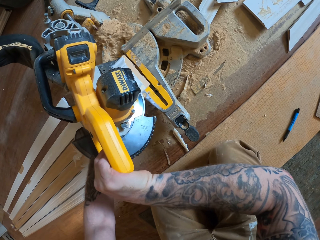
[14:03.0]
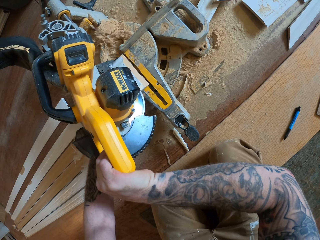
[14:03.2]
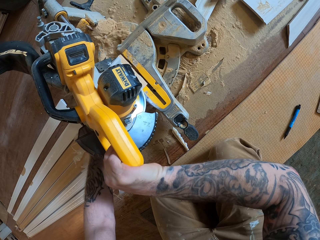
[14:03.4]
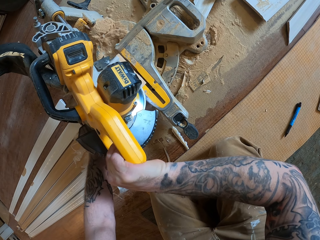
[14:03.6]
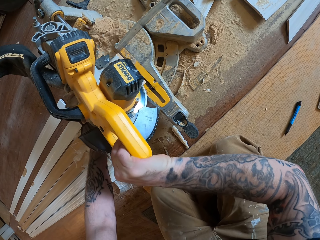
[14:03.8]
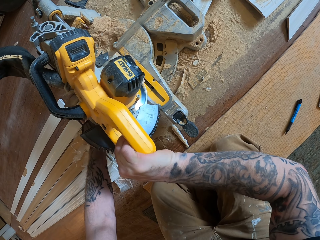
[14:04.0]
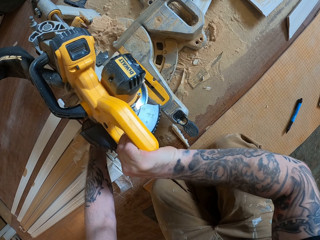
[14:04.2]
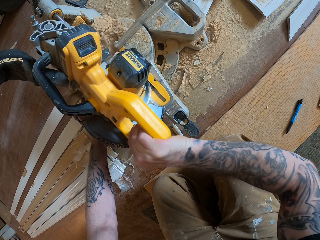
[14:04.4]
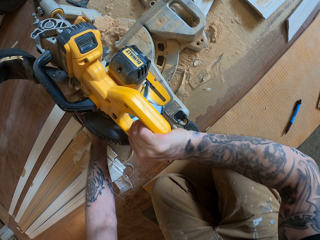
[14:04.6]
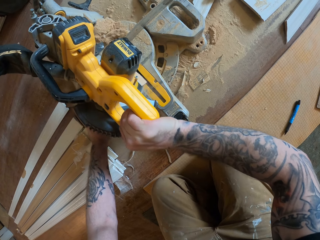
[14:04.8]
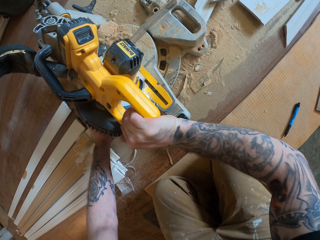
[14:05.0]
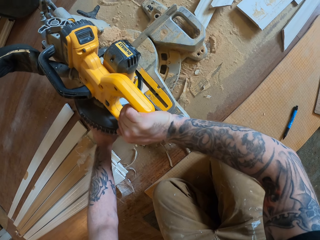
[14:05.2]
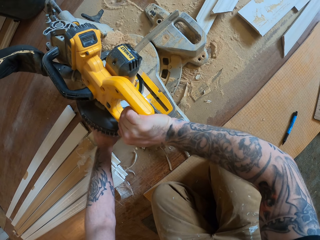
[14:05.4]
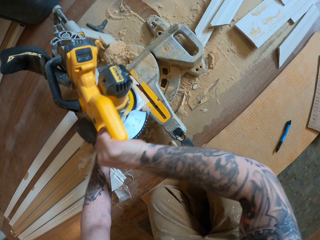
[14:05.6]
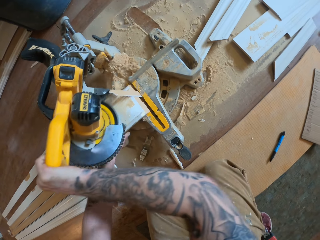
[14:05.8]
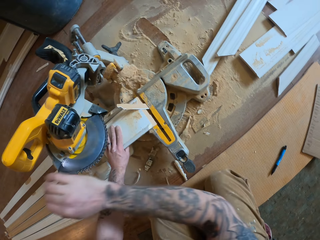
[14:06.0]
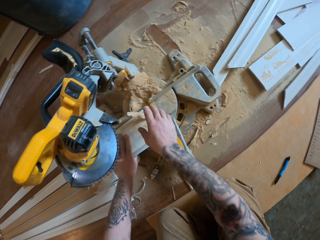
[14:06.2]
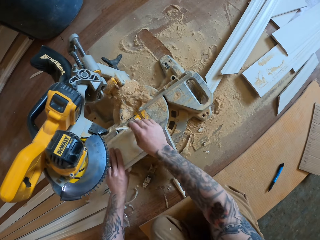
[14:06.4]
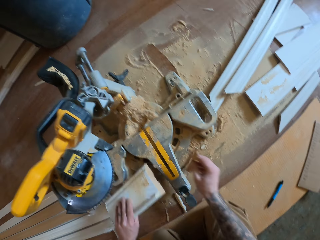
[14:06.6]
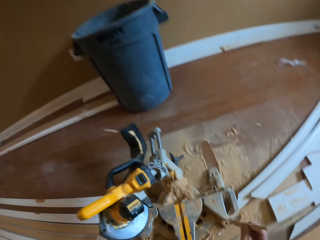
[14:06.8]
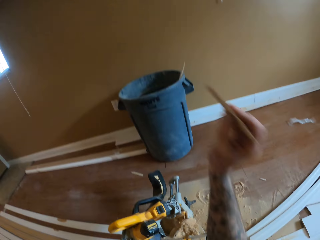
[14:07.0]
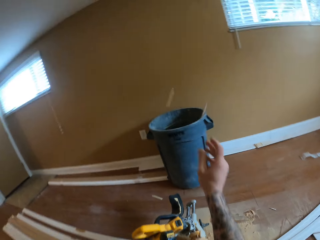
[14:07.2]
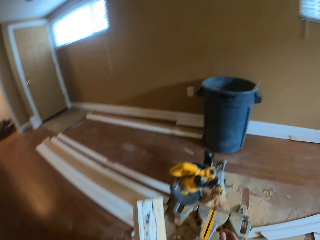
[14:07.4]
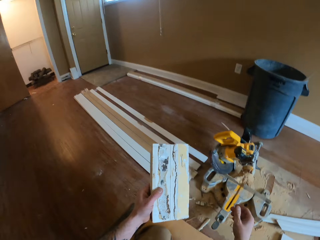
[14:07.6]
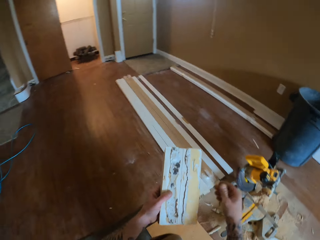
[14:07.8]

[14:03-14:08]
The camera wearer turns on the rotate saw. He cuts the wood piece. He takes the wood piece with his left hand. He takes the wood chip in his right hand. He tosses the wood chip in a bucket.

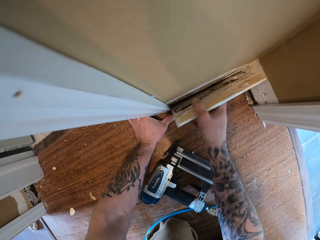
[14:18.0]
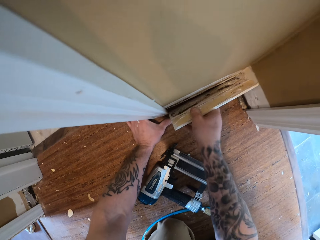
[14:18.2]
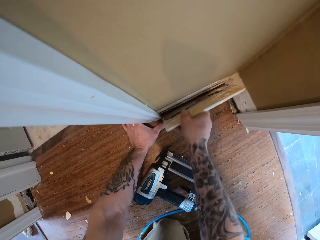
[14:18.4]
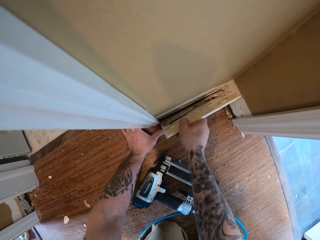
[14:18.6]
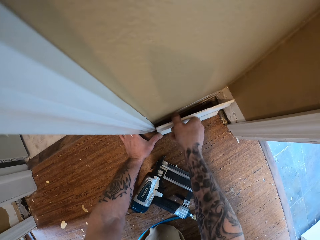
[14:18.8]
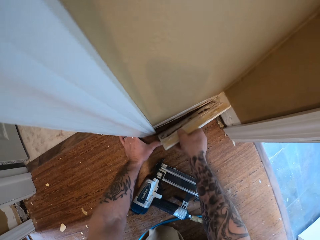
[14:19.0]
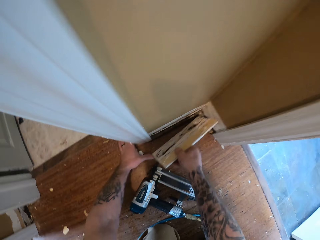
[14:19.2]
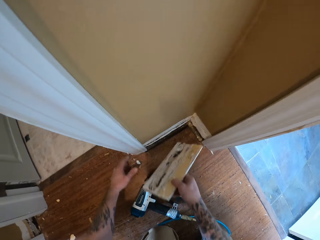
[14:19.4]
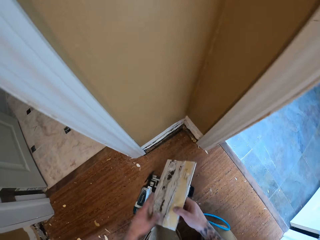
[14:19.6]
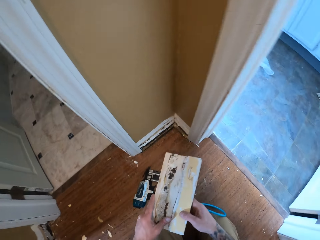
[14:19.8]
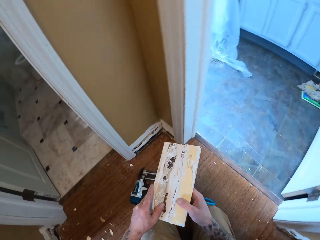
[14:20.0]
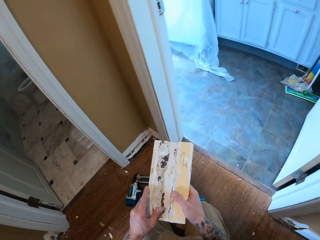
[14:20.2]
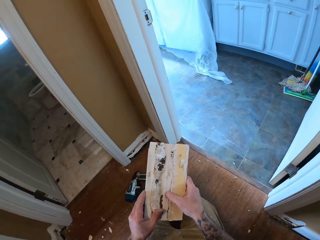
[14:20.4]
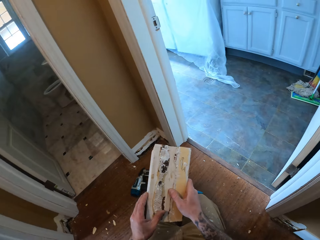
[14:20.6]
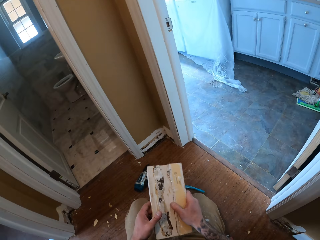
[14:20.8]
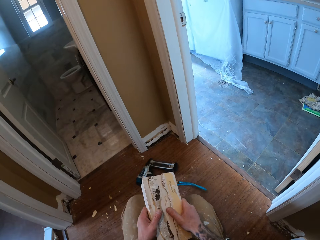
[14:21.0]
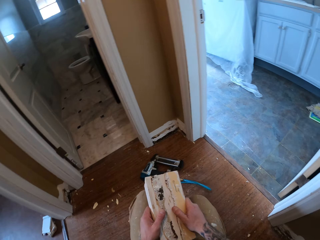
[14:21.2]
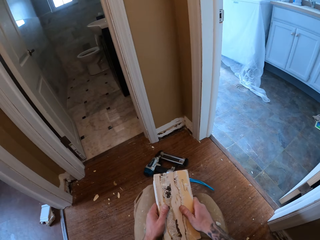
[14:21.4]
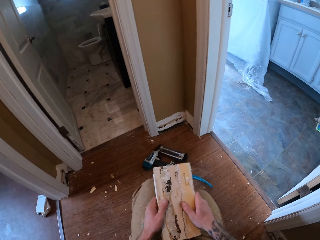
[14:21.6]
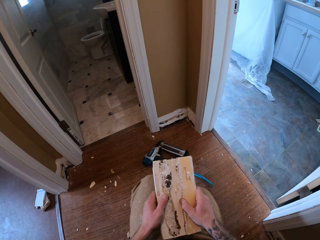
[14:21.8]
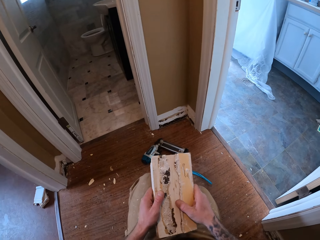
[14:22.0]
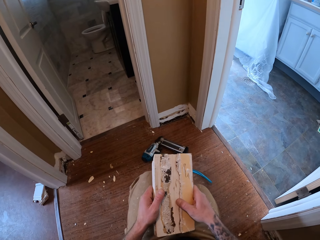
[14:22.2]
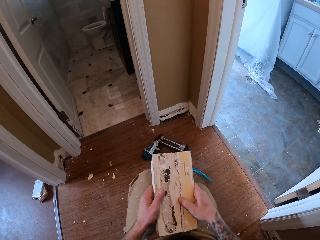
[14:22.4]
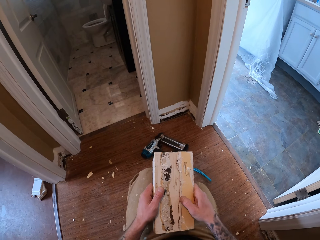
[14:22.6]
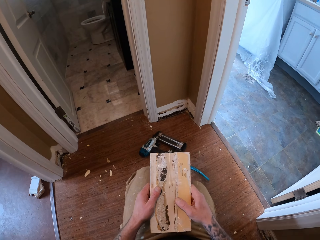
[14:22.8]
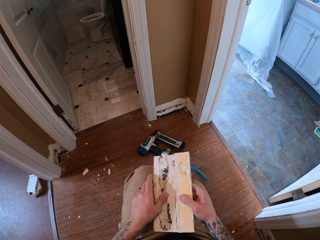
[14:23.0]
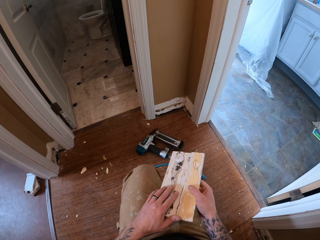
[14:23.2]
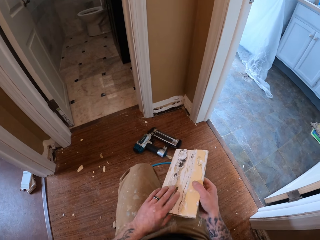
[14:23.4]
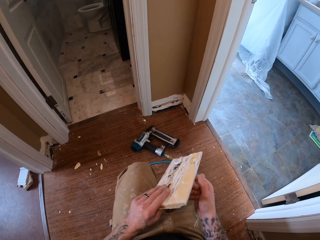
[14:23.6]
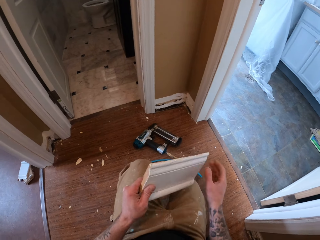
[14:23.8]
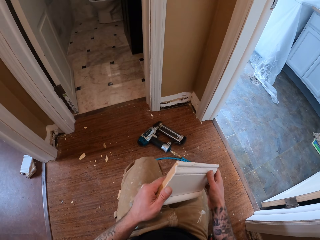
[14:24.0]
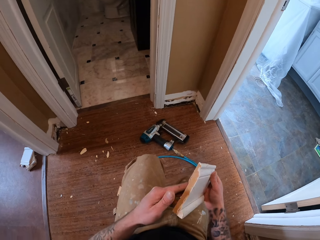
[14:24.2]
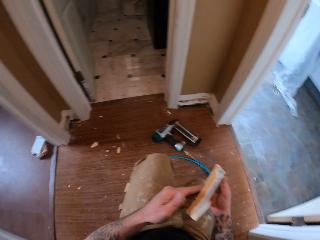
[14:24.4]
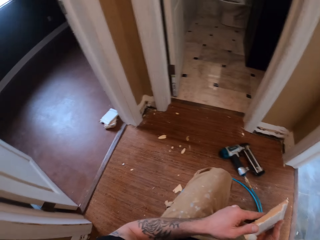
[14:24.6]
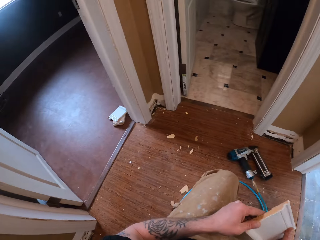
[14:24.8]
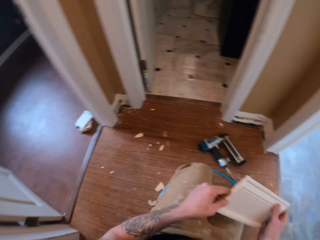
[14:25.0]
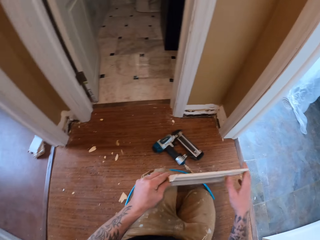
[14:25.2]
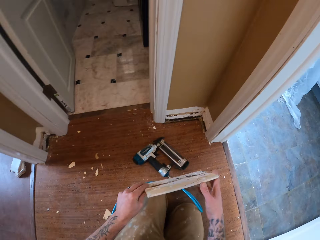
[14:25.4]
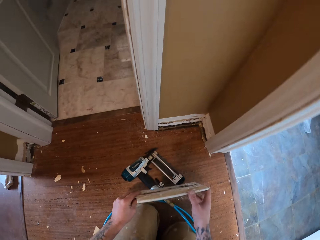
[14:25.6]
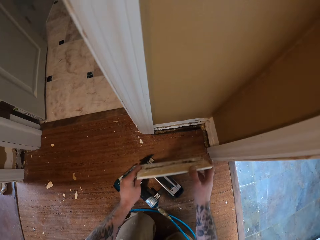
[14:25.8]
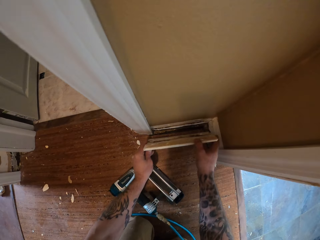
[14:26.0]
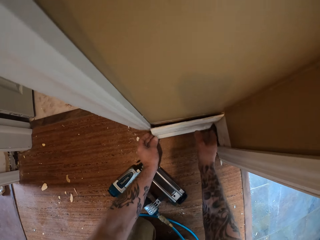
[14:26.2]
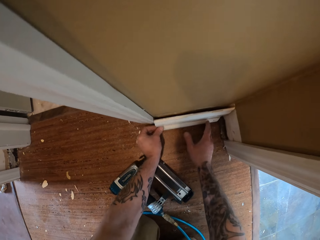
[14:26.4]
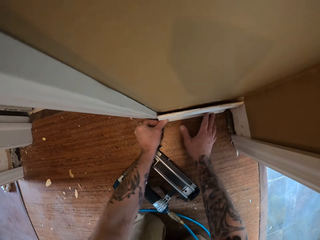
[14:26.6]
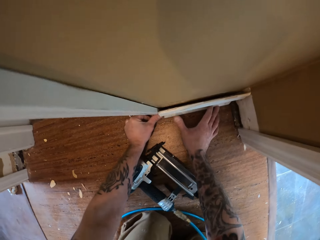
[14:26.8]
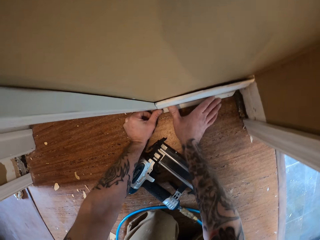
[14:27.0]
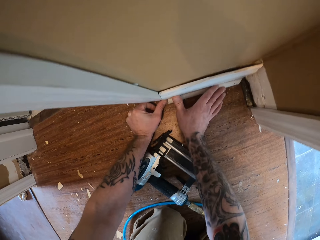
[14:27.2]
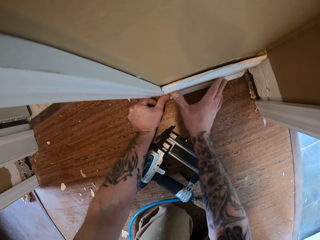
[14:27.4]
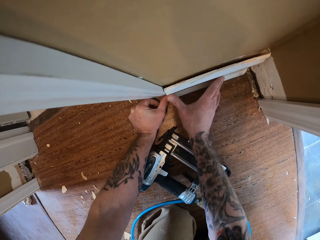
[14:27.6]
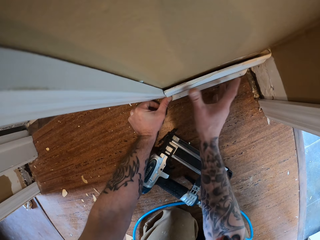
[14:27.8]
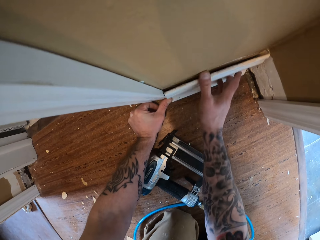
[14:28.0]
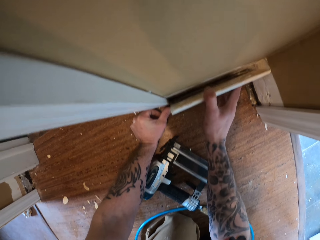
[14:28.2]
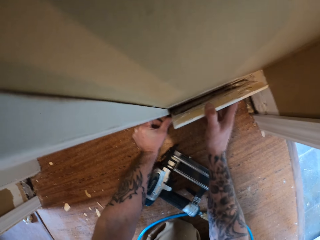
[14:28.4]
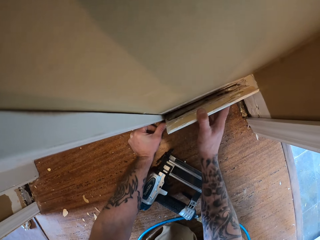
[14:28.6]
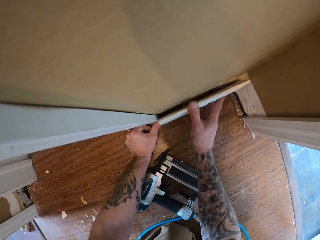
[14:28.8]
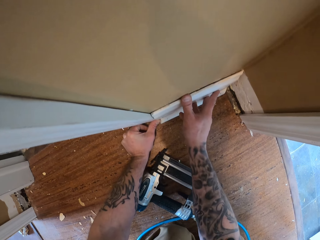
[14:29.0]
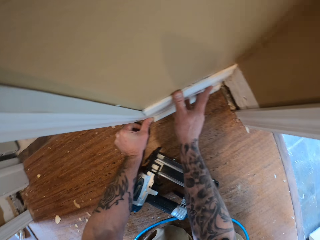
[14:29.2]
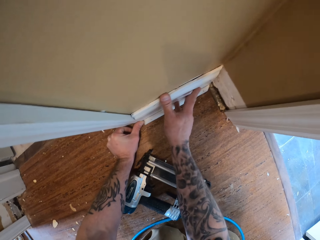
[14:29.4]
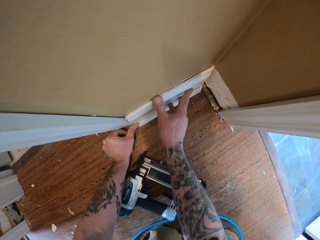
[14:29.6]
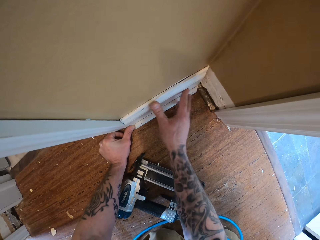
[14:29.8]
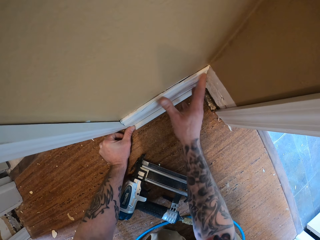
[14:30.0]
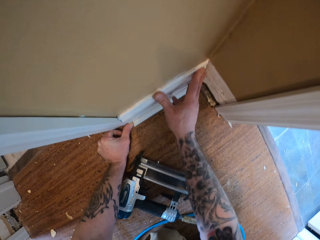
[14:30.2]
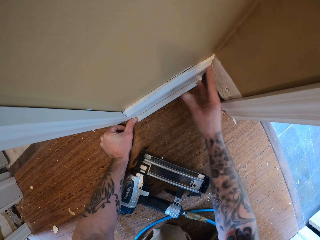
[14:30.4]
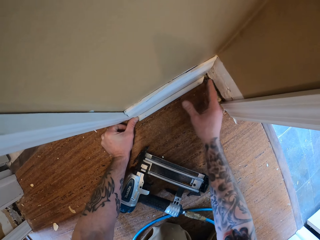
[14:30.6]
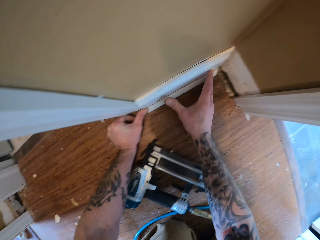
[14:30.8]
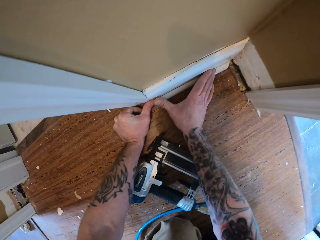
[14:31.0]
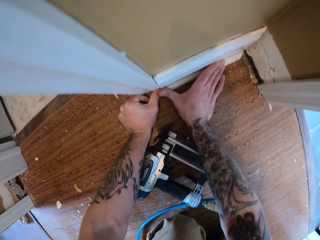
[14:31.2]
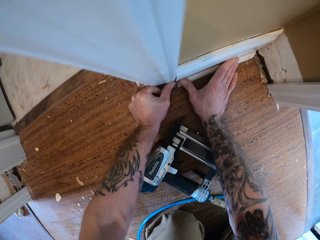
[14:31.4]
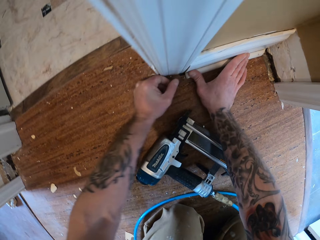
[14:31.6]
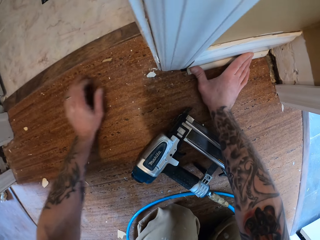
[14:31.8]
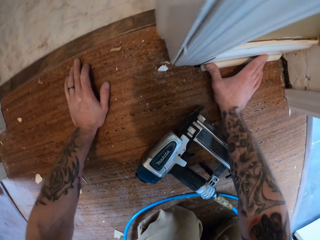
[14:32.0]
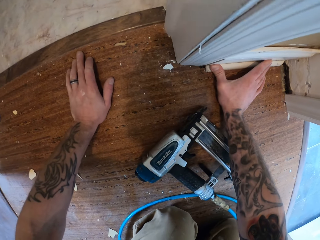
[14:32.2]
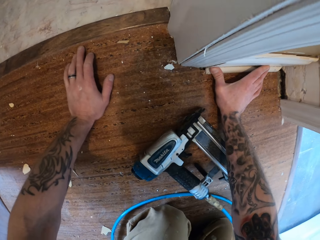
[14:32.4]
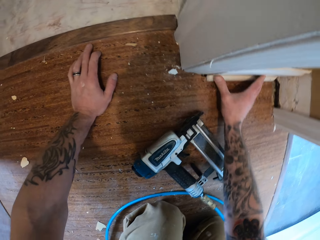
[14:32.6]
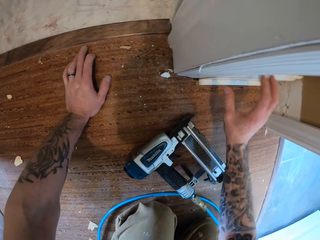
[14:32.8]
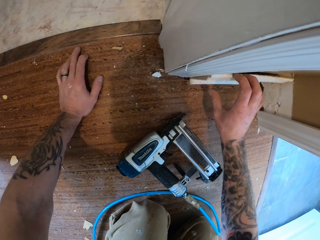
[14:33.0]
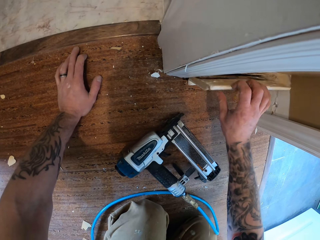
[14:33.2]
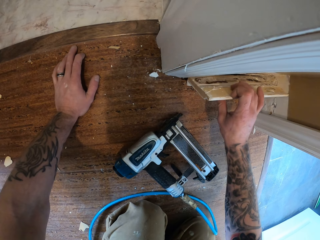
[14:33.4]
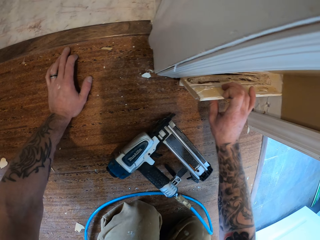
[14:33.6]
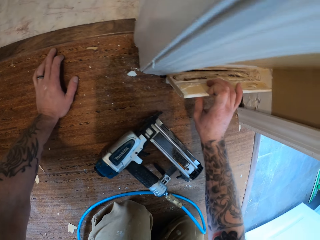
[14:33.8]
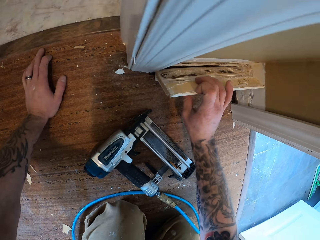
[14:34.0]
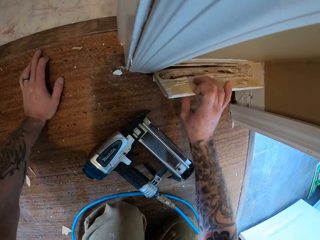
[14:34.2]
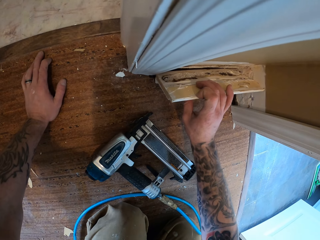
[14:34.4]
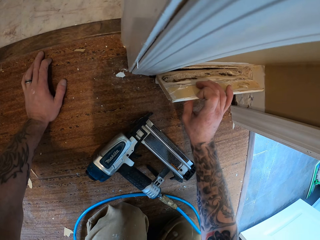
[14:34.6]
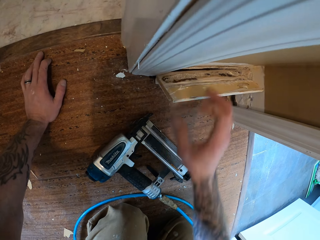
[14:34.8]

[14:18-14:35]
The camera wearer removes the piece of wood from the wall and checks the piece of wood. They put the piece of wood on the wall.
